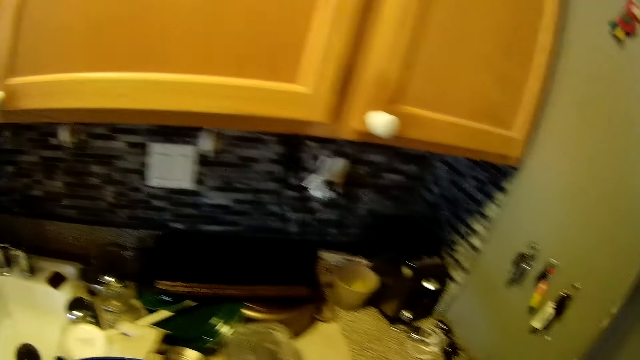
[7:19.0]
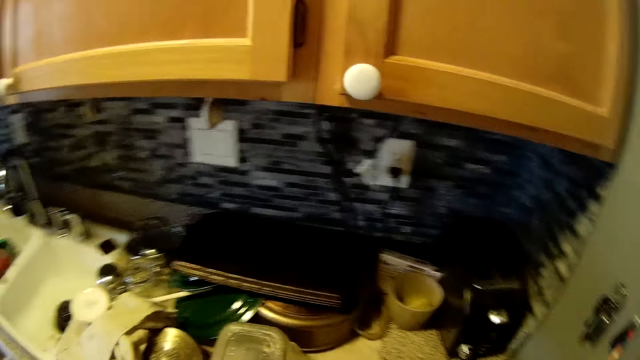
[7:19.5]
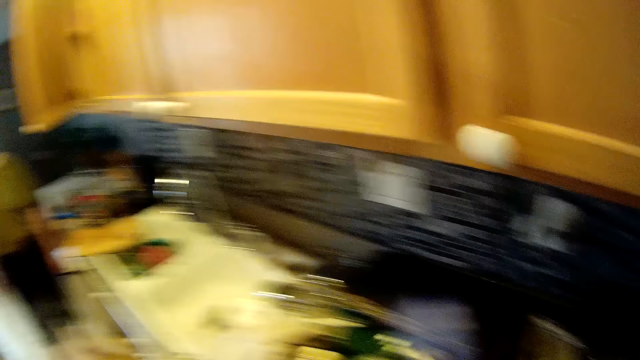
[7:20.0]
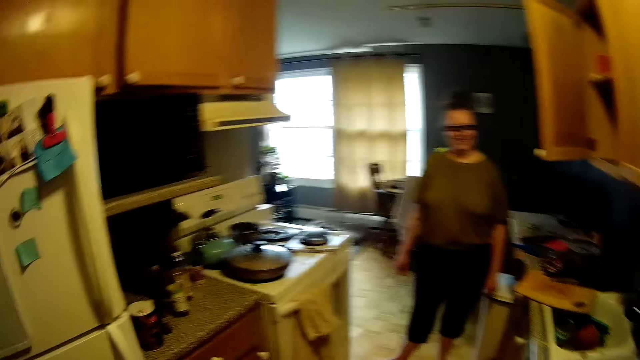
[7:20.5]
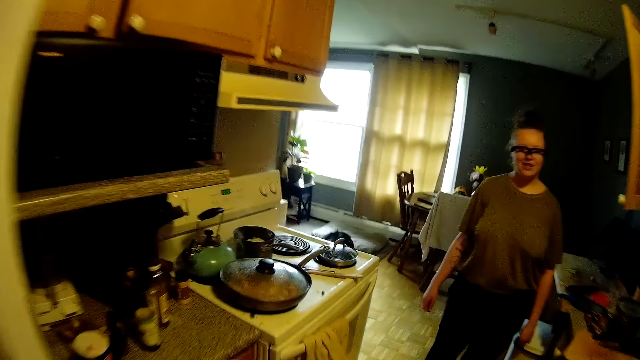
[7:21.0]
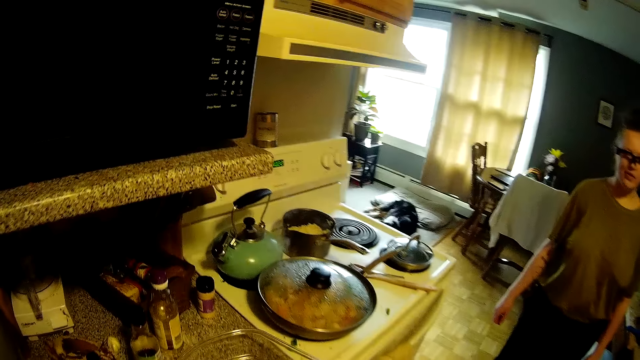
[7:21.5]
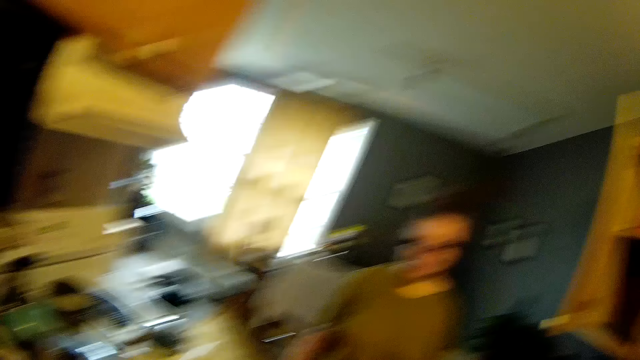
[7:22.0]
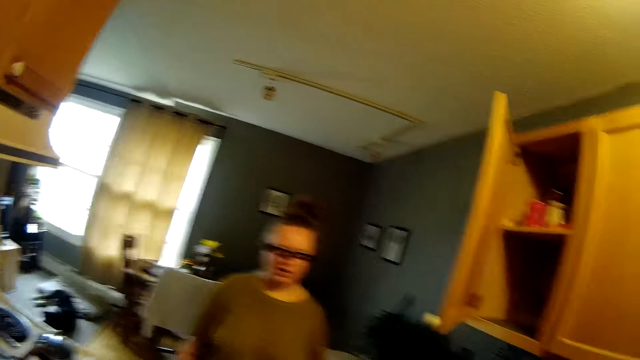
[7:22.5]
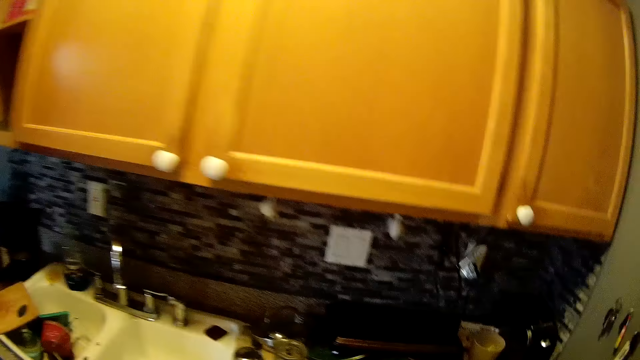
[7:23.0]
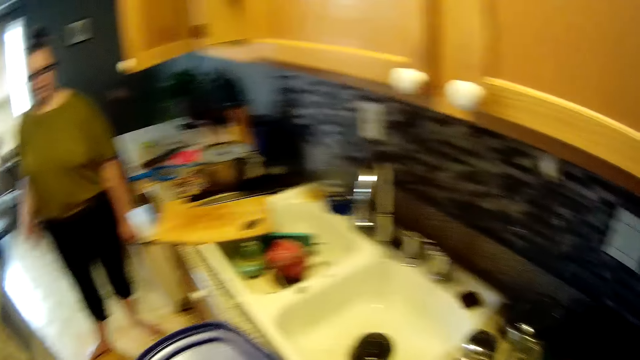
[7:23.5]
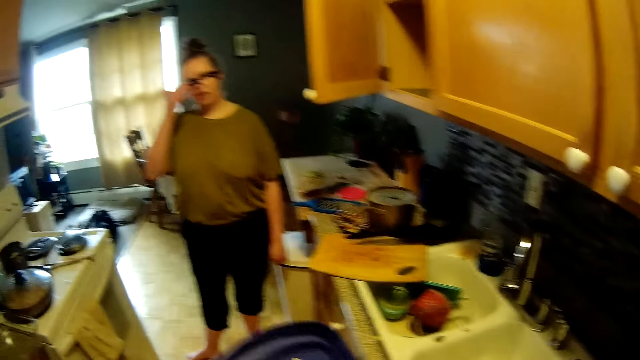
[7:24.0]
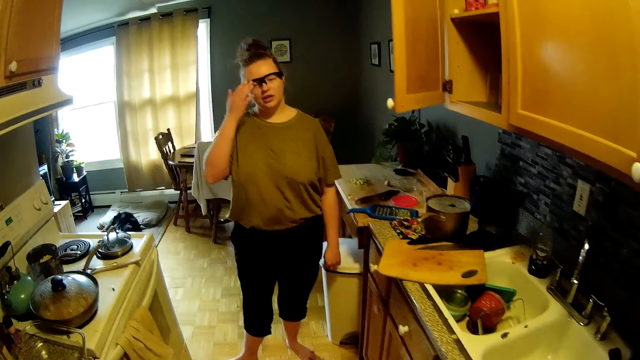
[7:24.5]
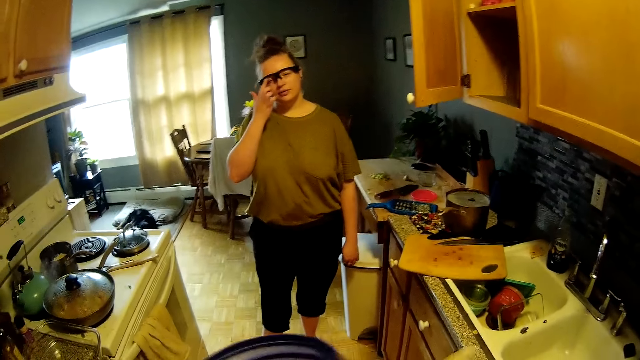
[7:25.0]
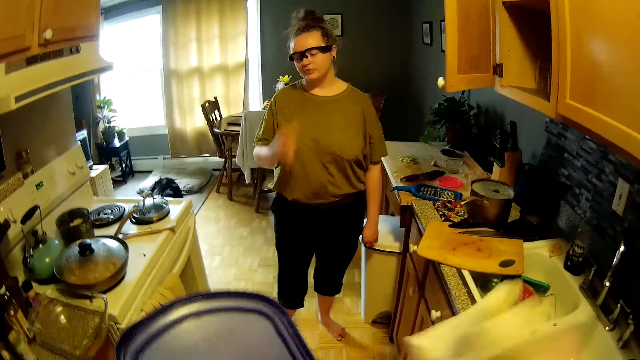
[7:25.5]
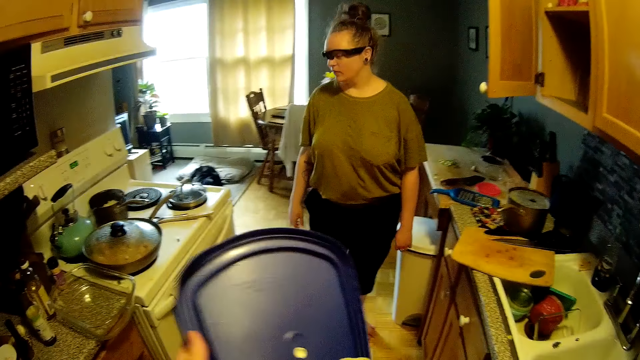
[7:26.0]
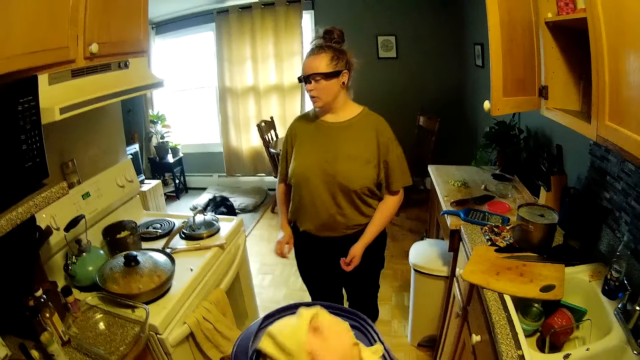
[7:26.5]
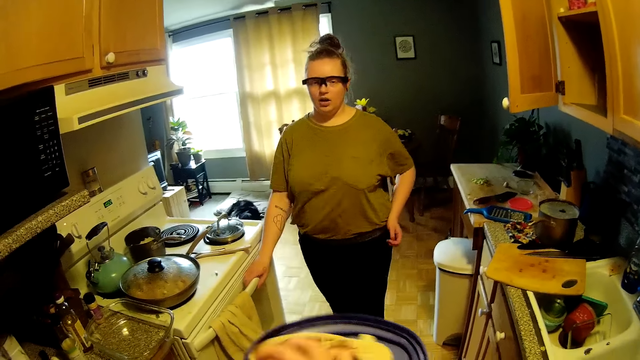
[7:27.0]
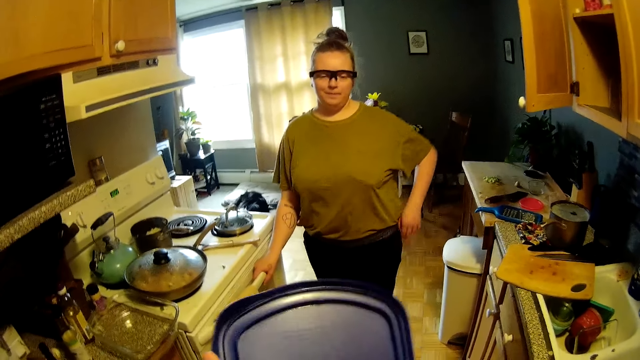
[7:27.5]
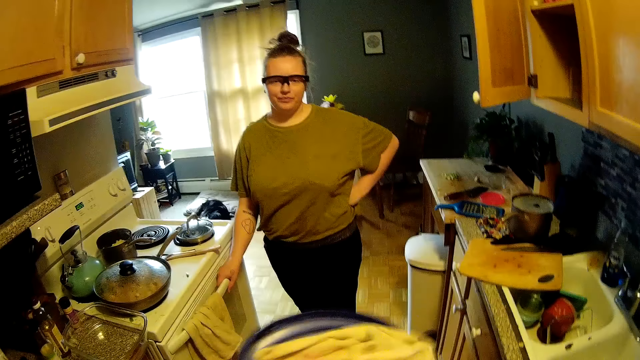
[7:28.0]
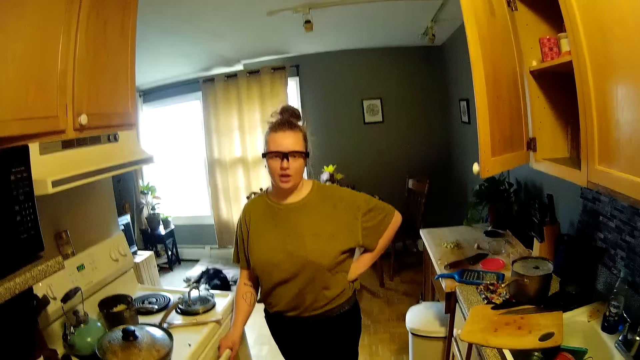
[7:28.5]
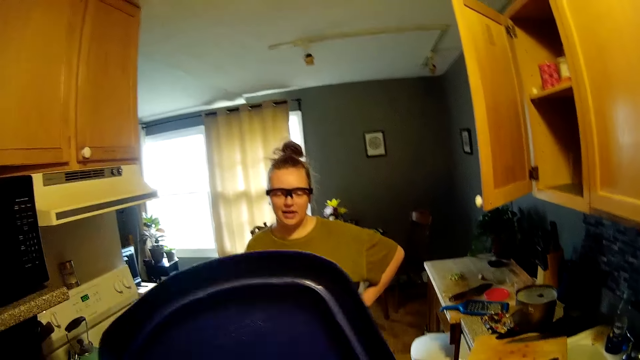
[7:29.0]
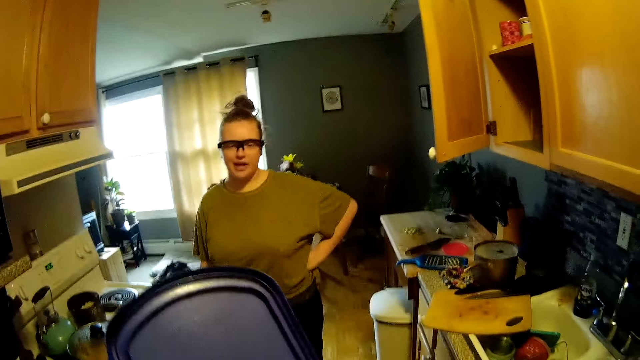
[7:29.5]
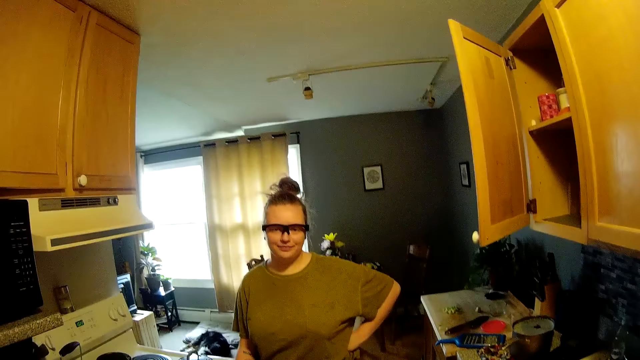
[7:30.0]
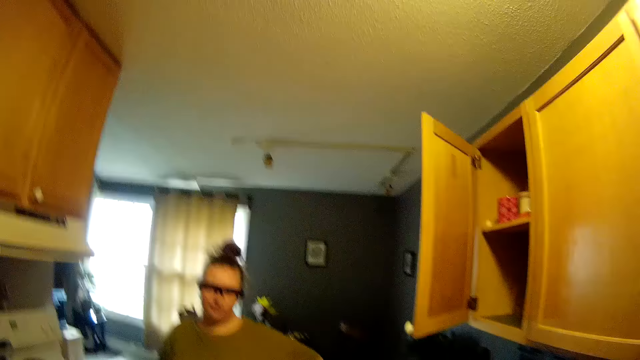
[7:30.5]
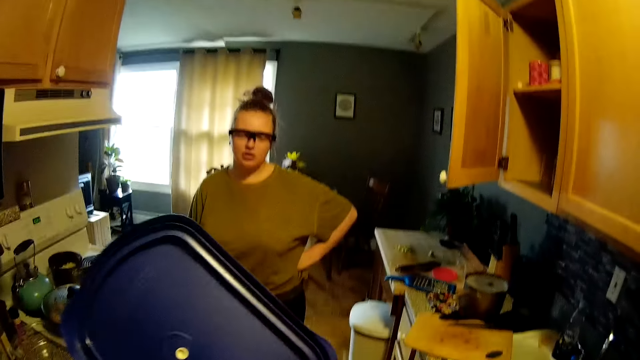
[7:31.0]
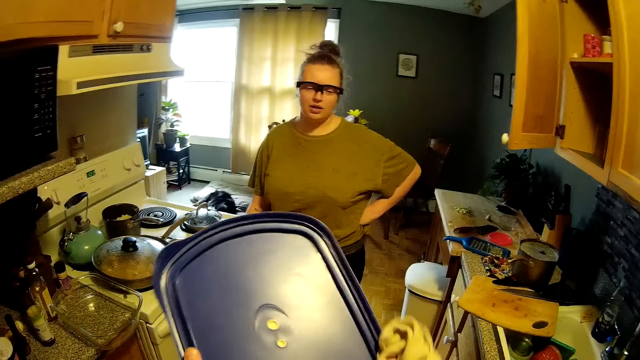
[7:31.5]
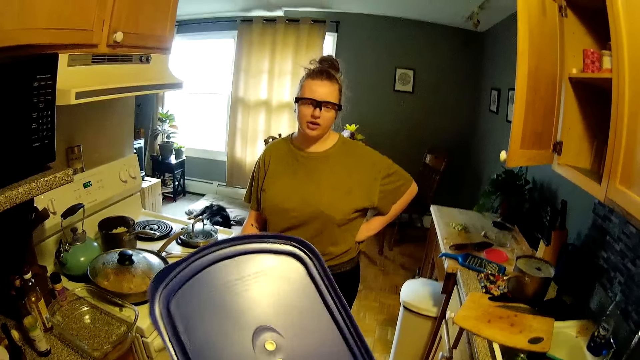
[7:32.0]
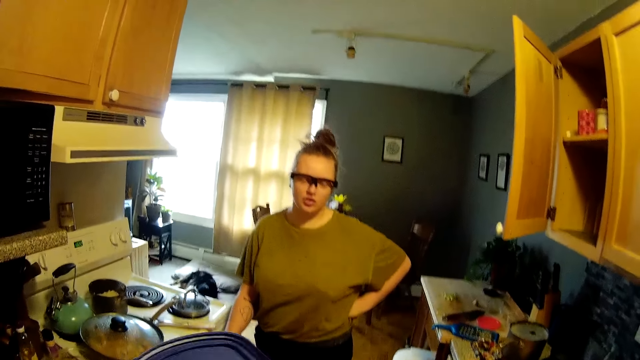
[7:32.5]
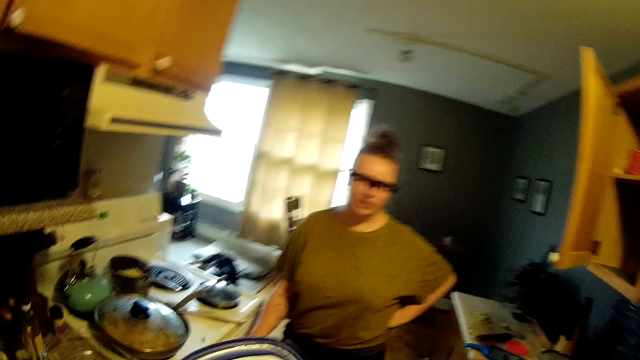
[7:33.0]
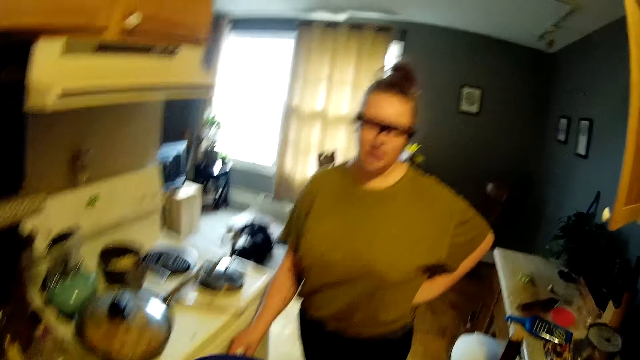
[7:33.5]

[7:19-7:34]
The camera wearer picks up a lid or cover. He talks with the woman. He places the bowl in his left hand on the countertop. He cleans the cover in his left hand with the cloth in his right hand. He talks with the woman.

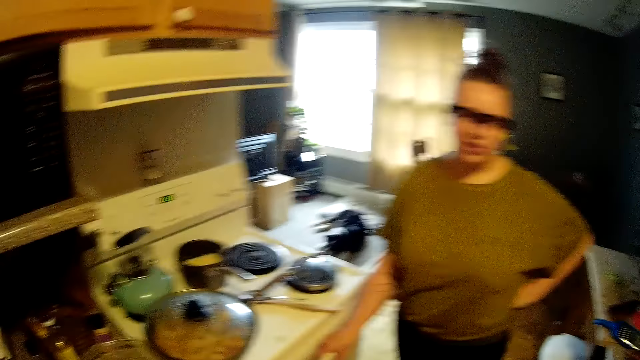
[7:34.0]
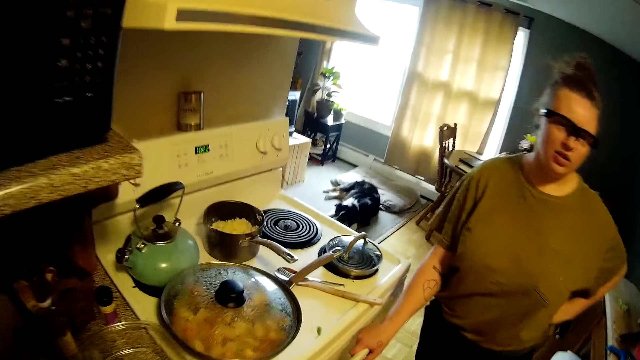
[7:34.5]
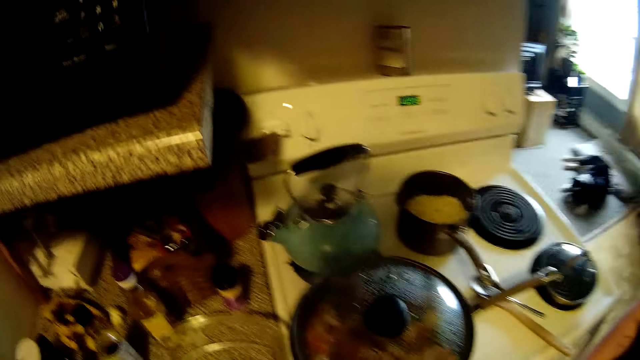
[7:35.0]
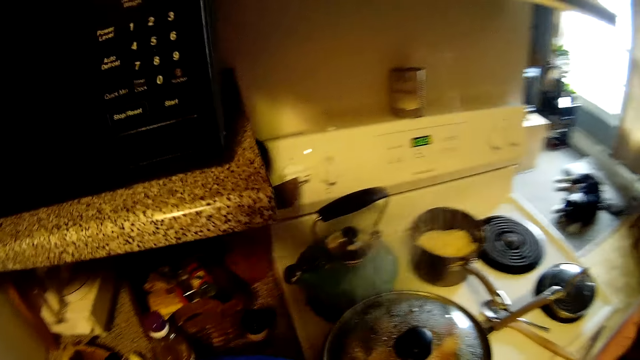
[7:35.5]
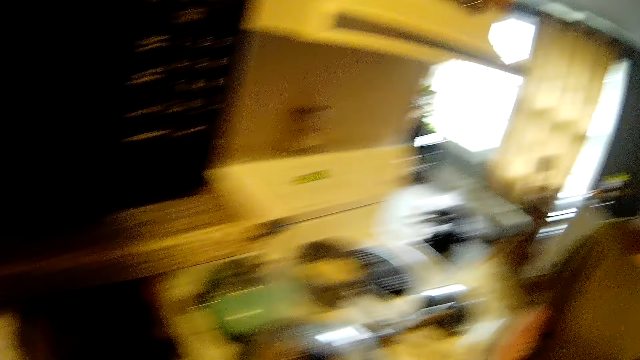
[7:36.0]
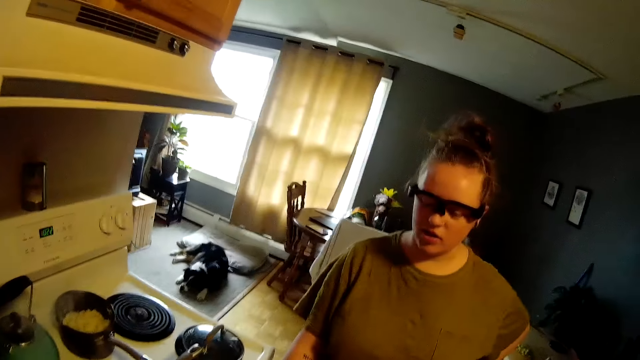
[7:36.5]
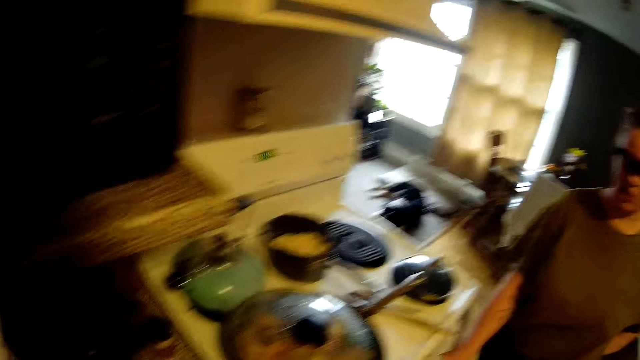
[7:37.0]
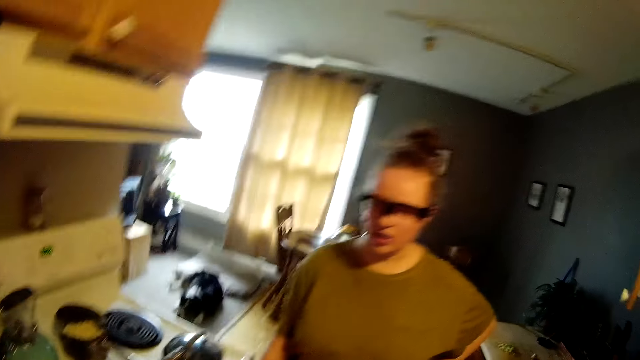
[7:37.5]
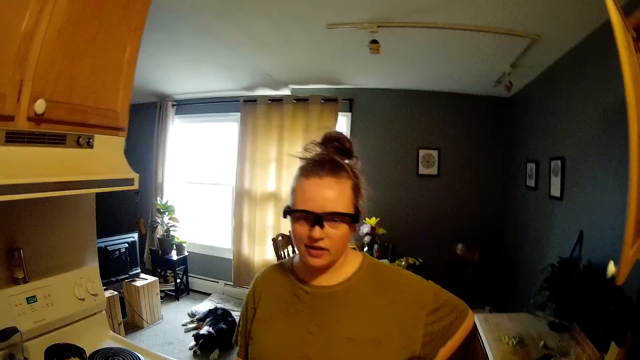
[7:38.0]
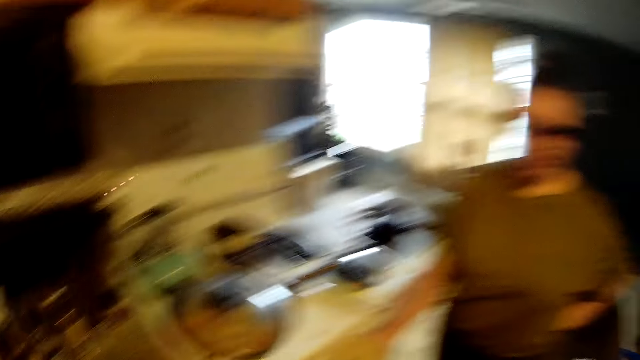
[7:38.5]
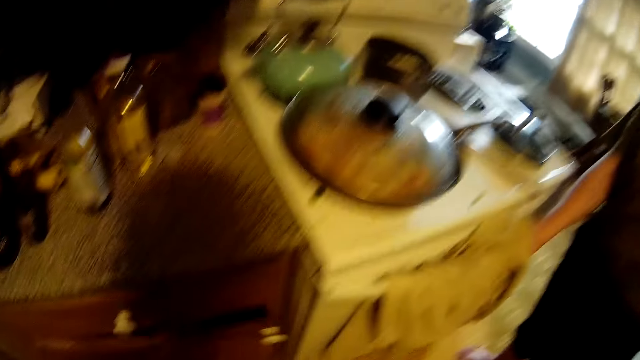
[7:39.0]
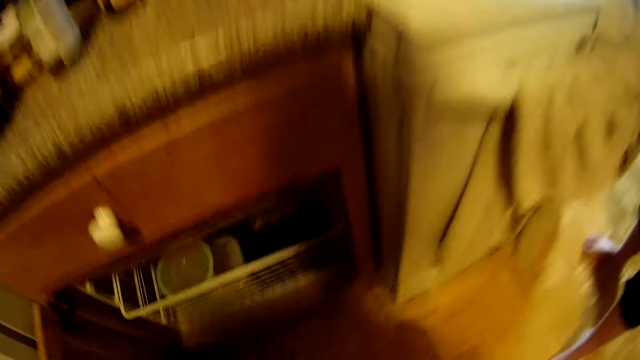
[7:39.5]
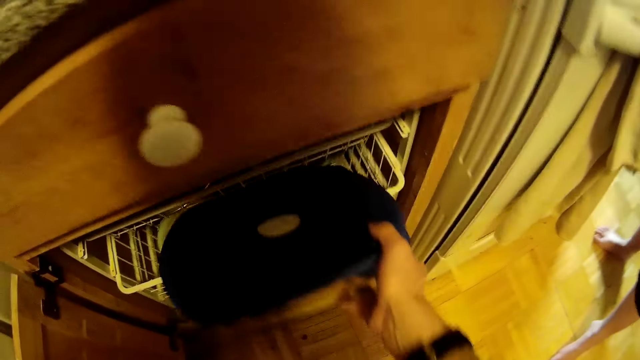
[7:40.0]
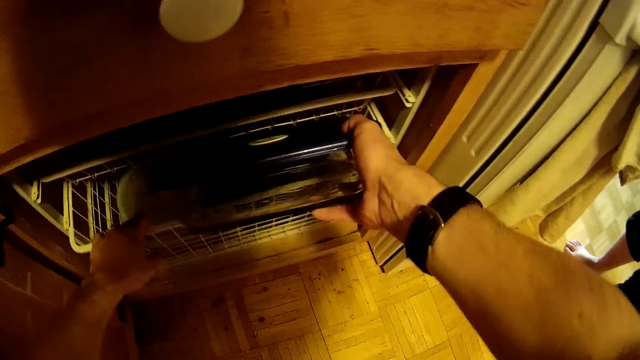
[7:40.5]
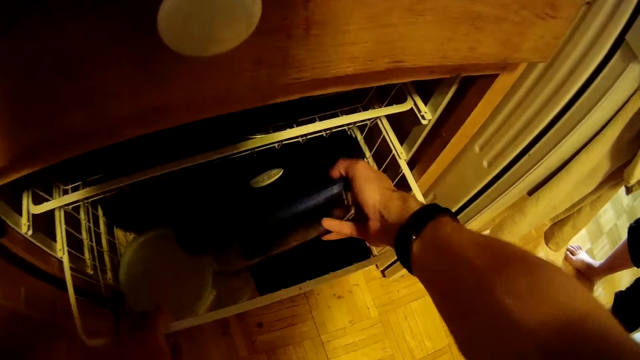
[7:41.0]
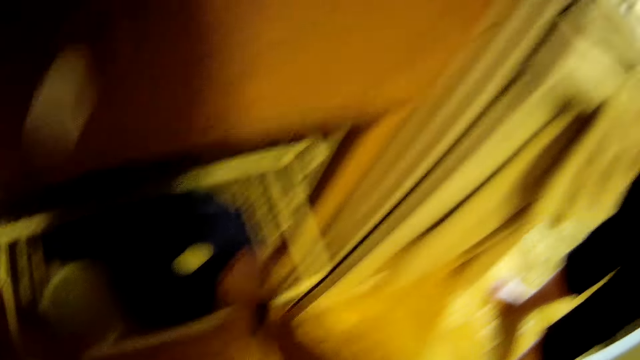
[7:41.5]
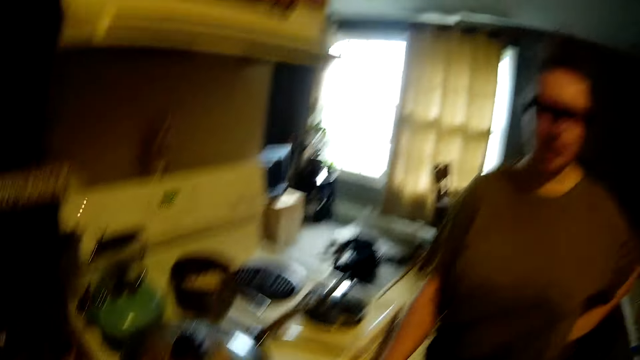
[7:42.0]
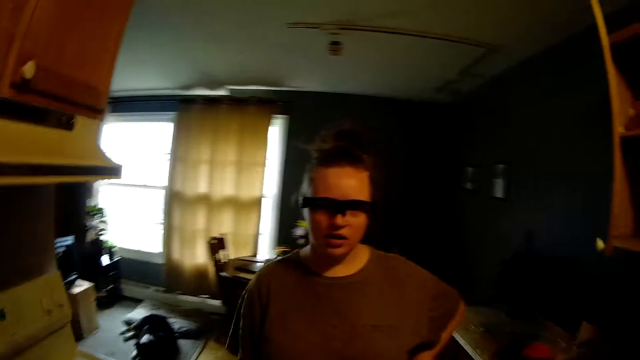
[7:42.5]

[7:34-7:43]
The camera wearer places the cover in his right hand on the bowl on the countertop. He opens a cabinet with his left hand. He places the bowl in his right hand into the rack cabinet. He pulls the rack in the cabinet with his left hand.
